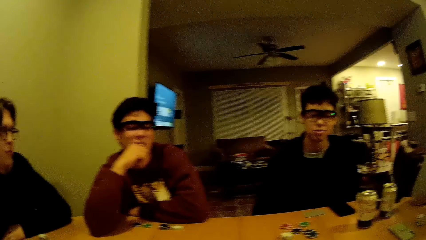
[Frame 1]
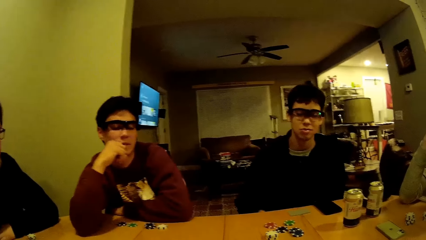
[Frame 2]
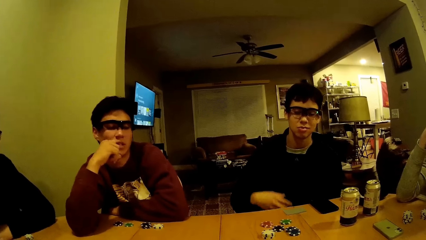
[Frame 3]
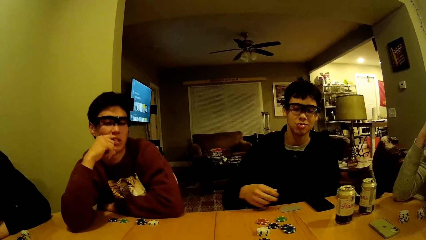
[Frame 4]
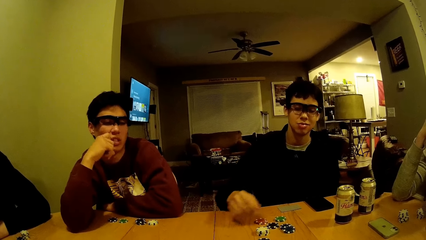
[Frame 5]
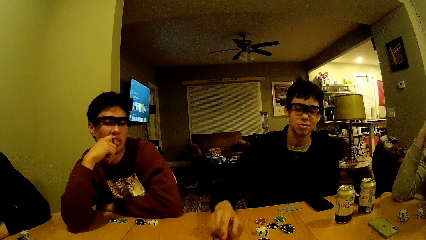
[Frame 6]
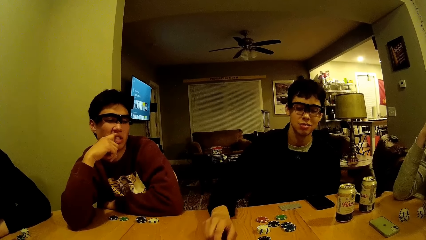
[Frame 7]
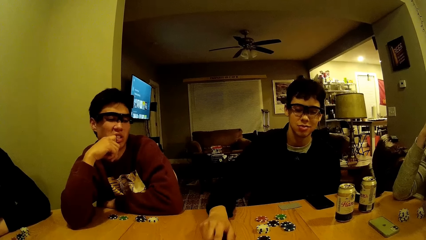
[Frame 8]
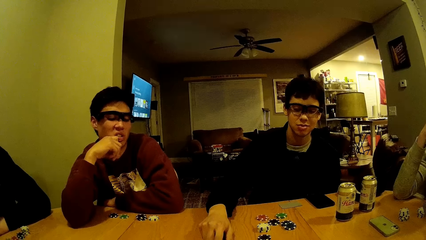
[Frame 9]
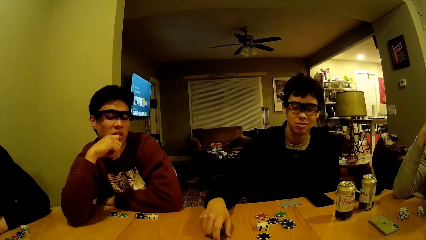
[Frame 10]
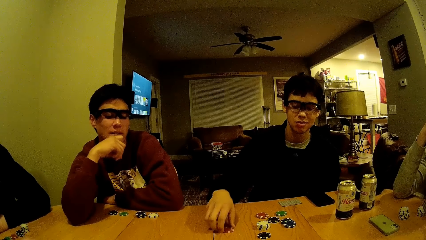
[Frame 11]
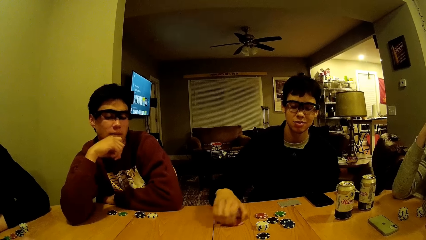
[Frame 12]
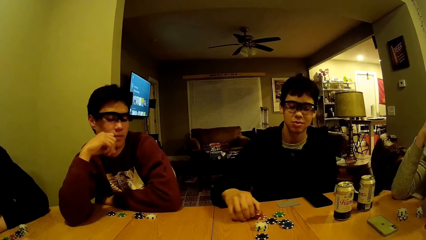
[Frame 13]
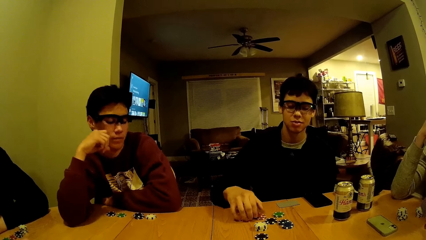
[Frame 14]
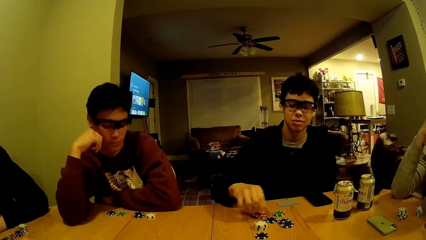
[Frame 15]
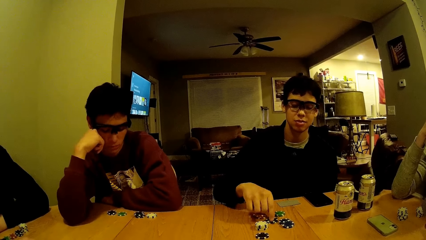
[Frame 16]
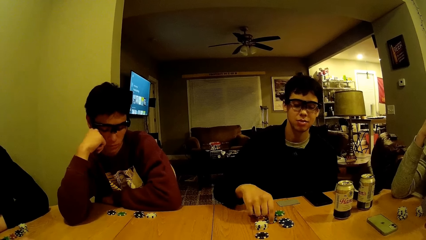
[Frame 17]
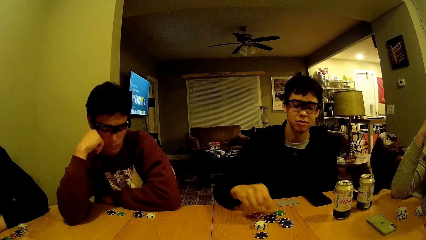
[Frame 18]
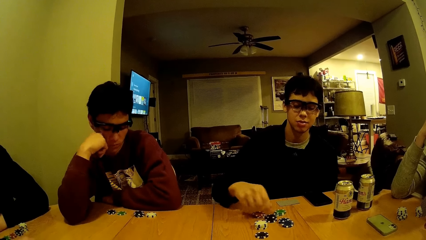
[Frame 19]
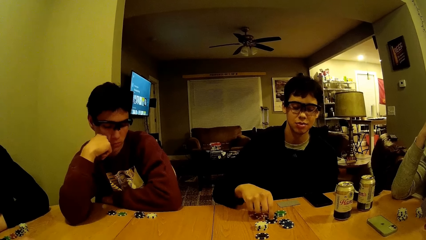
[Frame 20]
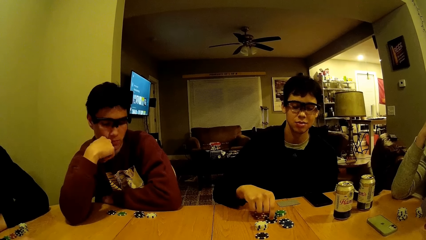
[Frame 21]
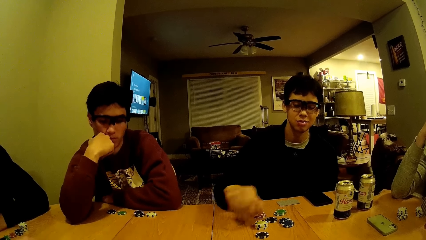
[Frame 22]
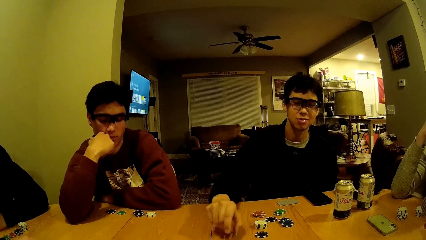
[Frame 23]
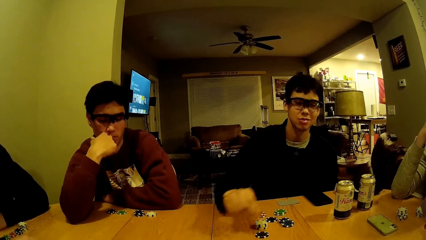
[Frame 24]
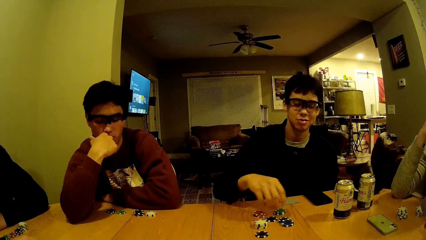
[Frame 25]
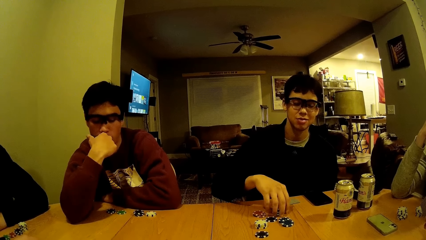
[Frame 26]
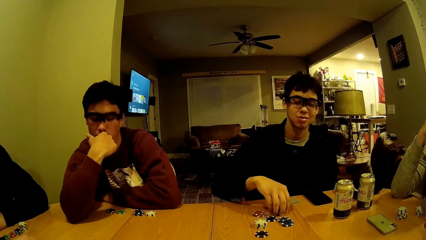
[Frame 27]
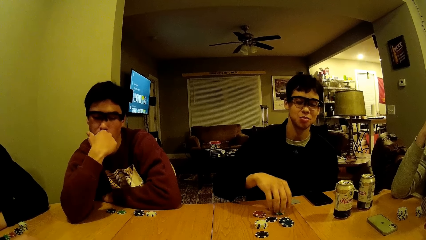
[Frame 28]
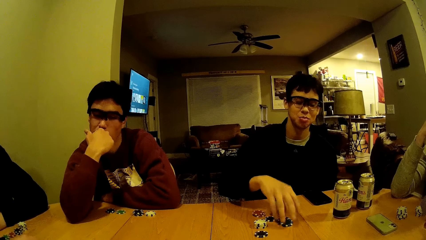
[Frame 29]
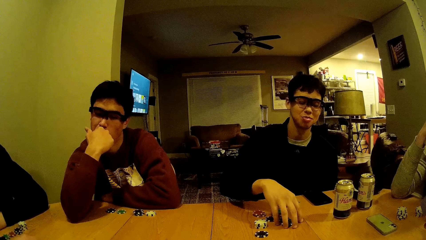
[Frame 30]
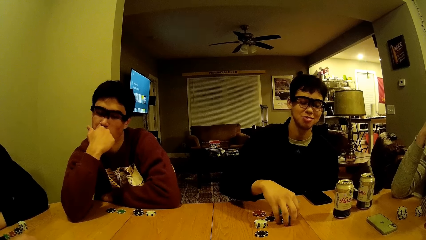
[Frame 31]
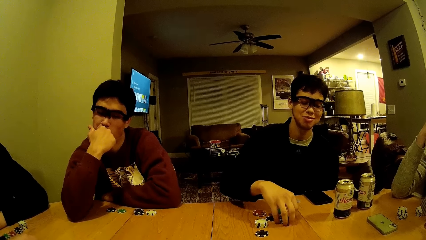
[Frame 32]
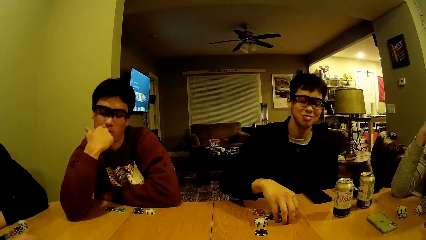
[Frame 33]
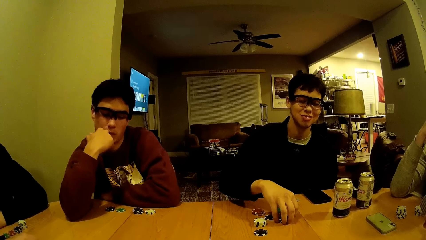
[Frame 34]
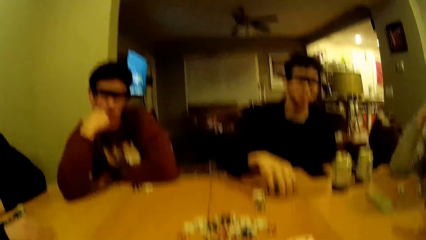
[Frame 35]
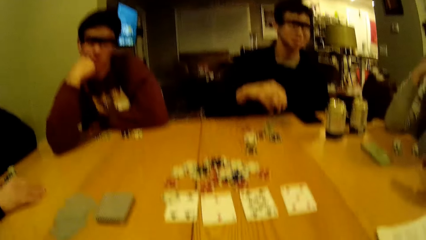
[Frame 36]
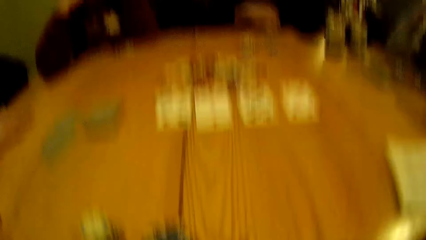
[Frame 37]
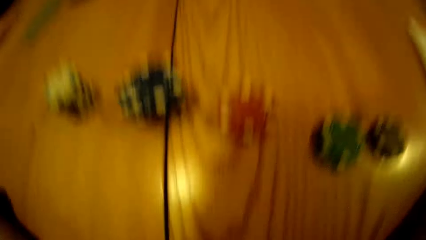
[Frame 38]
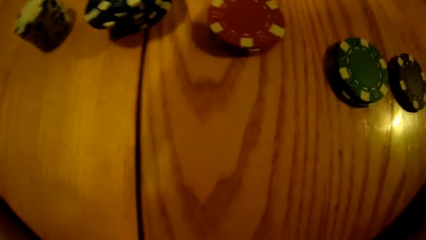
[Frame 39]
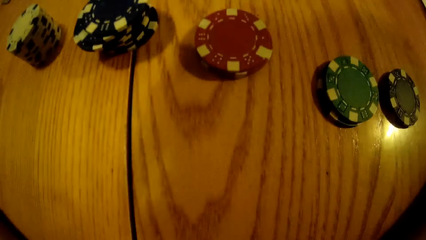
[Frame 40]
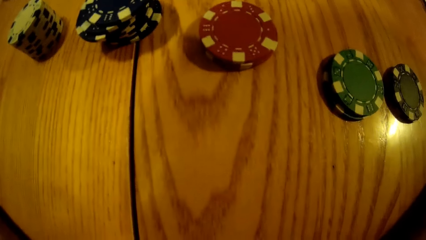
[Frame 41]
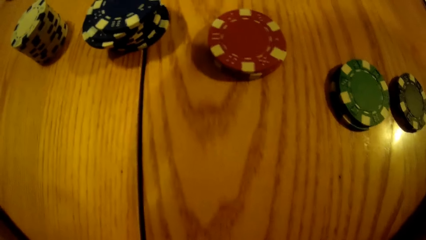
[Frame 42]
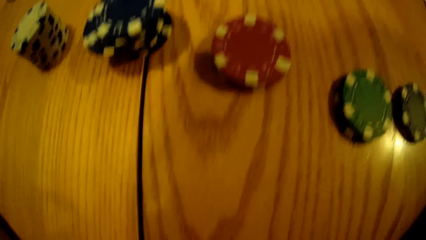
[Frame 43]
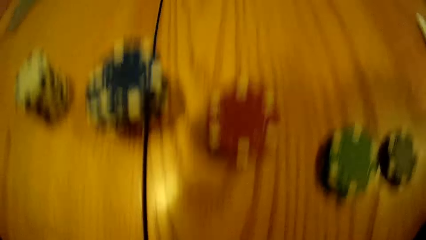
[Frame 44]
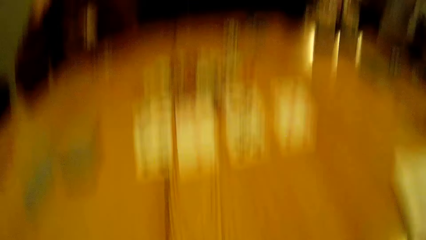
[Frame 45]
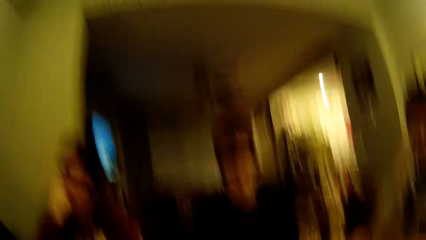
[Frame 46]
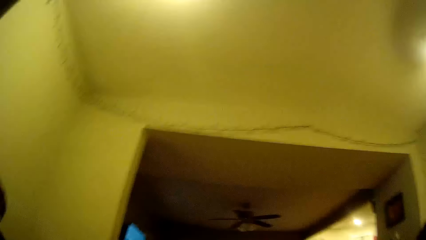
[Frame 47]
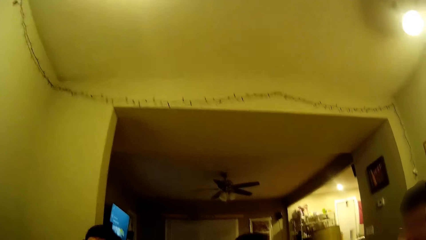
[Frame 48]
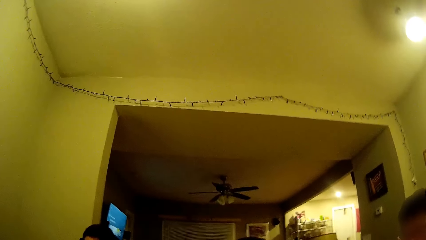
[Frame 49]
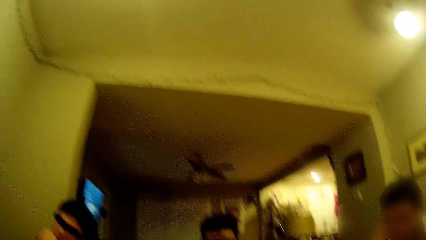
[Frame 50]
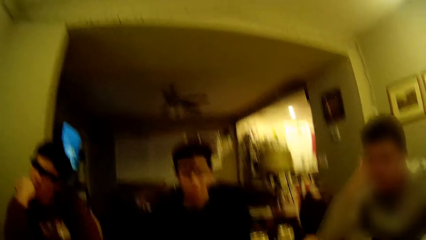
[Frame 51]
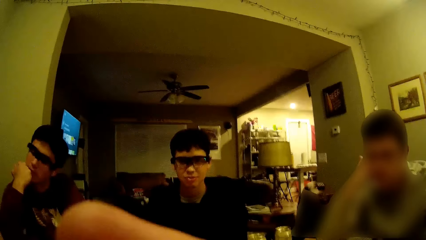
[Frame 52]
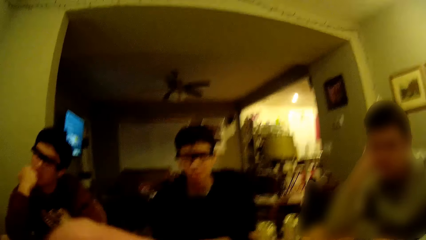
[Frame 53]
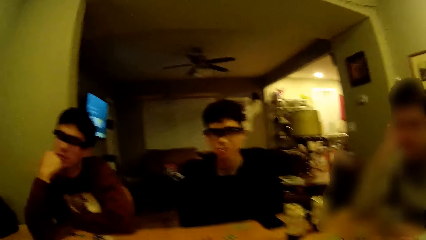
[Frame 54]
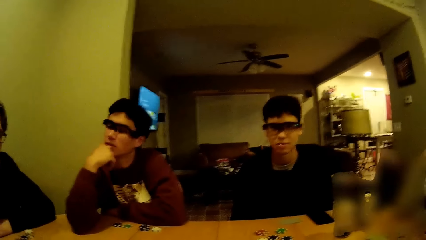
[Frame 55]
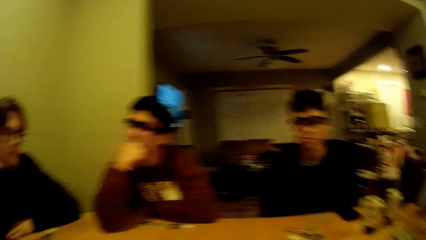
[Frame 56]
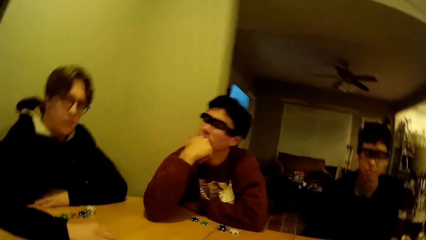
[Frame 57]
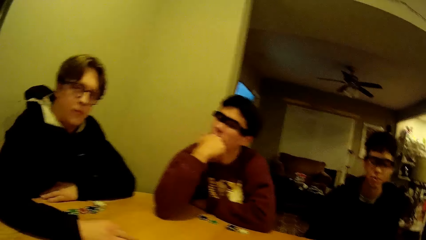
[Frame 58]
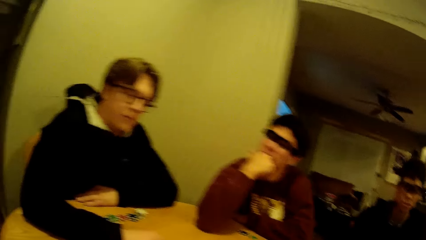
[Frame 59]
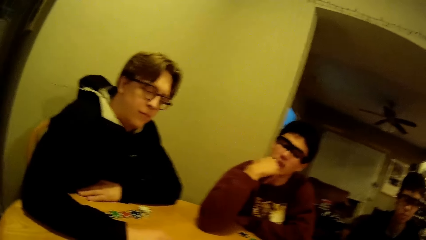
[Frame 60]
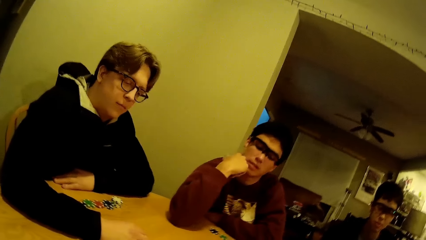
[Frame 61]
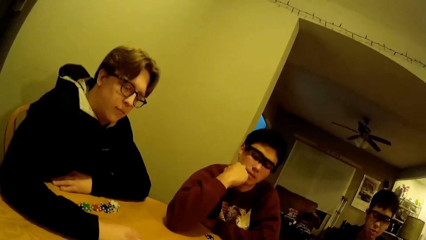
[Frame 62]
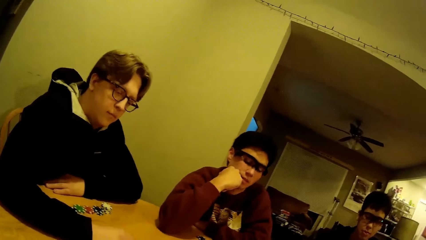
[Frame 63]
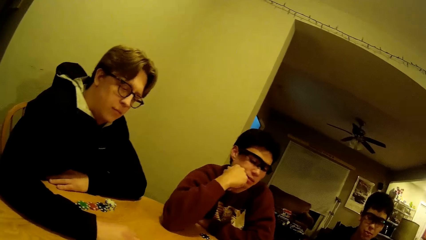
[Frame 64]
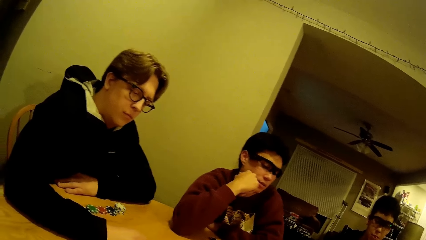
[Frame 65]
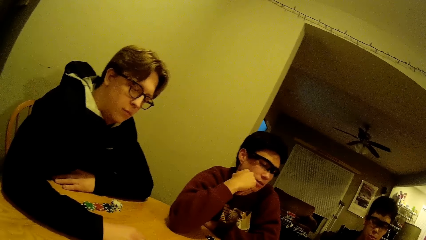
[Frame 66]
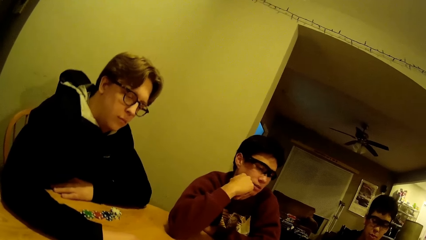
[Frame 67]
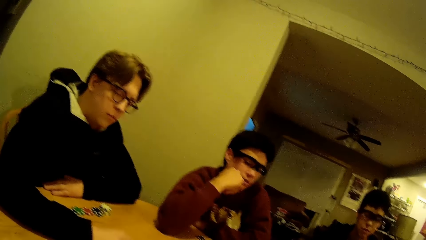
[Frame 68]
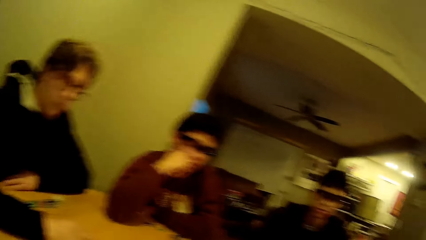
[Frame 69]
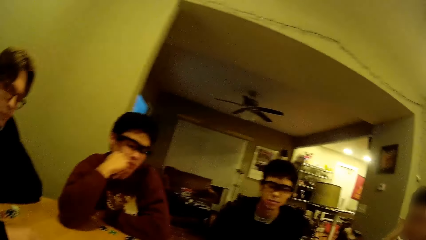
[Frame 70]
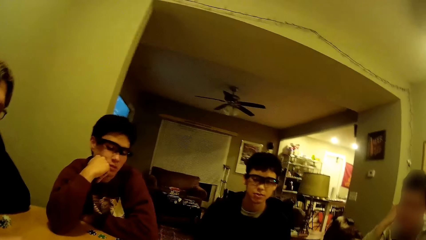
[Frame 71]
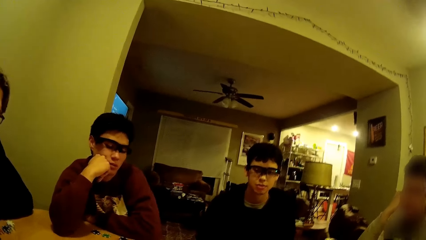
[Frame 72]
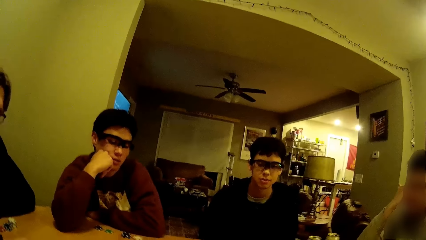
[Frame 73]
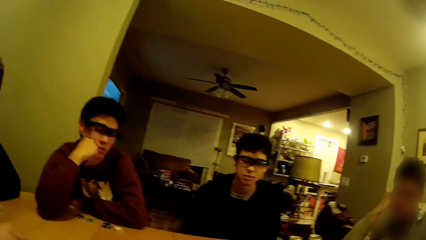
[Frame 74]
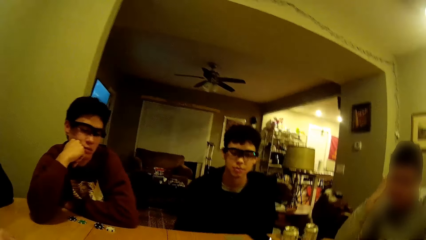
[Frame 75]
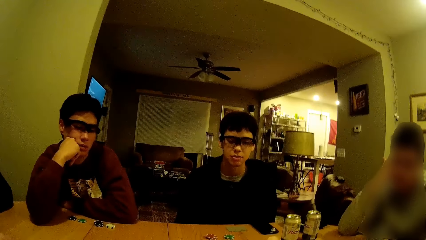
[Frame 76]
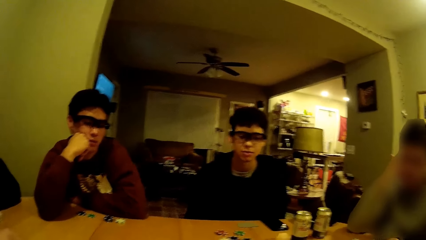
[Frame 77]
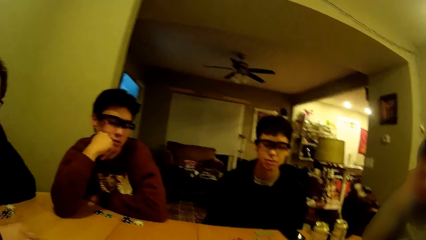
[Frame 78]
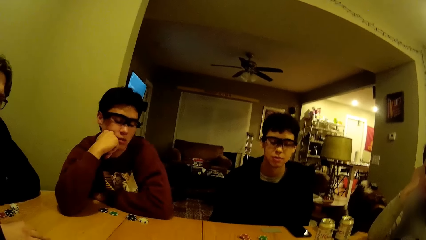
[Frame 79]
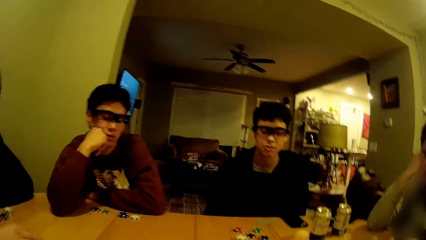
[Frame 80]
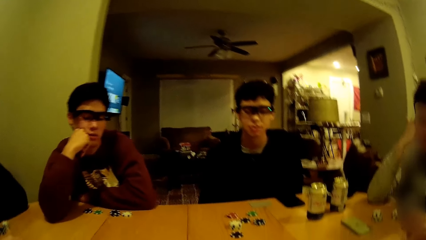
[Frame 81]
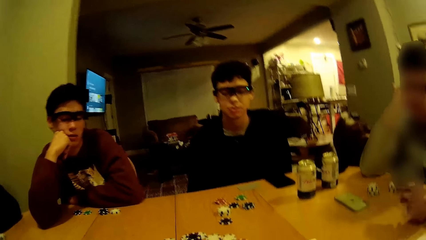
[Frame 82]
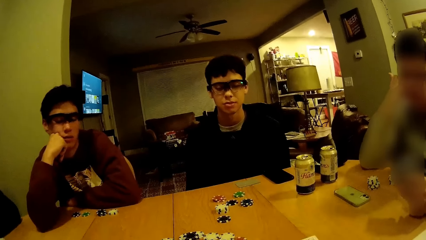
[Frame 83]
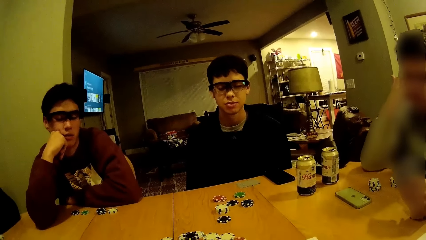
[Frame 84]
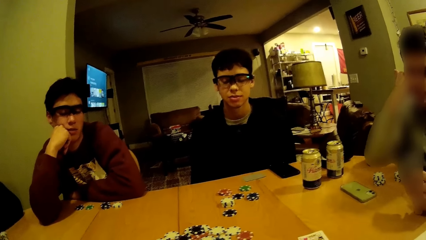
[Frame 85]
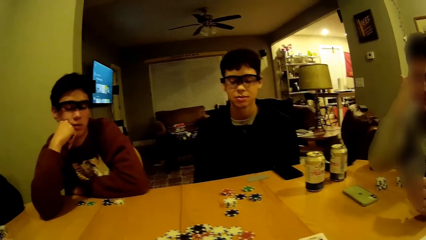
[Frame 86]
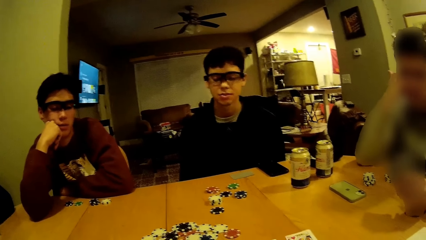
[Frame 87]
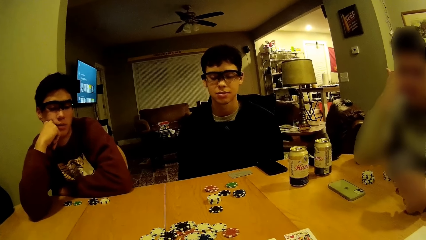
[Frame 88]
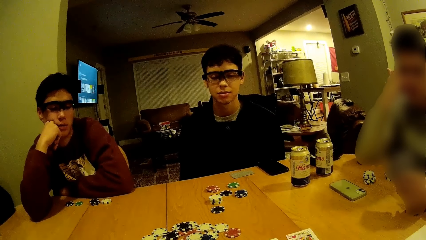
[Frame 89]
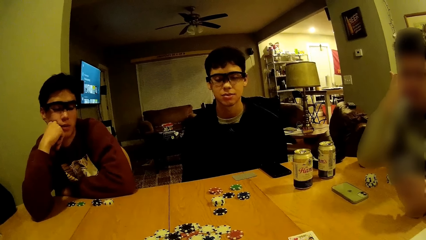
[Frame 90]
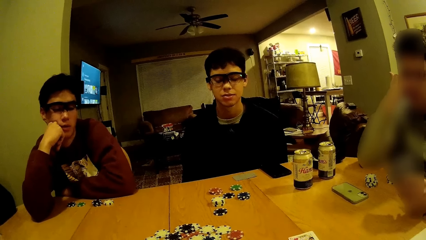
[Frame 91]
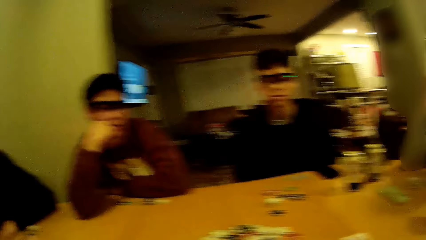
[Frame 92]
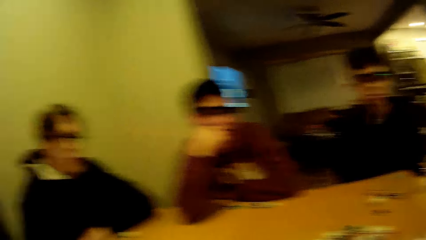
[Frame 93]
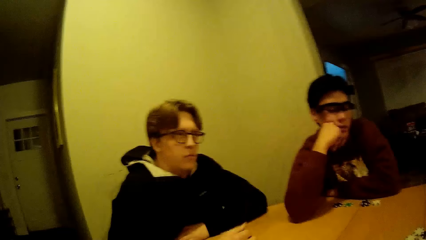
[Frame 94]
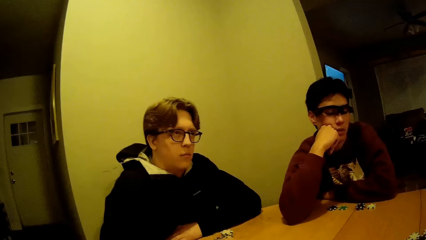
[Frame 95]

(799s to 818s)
The camera wearer looks around. The man moves the red chip on the table with his right hand. The man places the red chip on the stack of red chips on the table with his right hand. The man picks up a black chip on the stack of black chips on the table with his right hand. The man tosses the black chip on the table with his right hand. The man touches a green chip on the table with his right hand. The man touches a stack of blue chips on the table with his right hand. The camera wearer looks at the table. They look at the roof.
